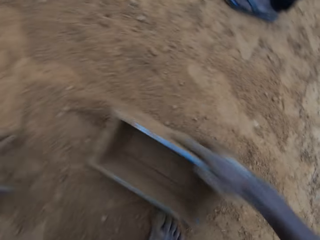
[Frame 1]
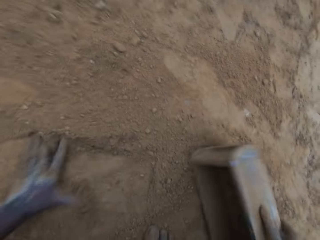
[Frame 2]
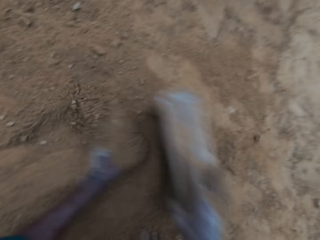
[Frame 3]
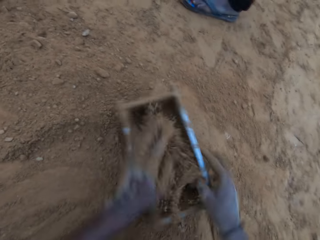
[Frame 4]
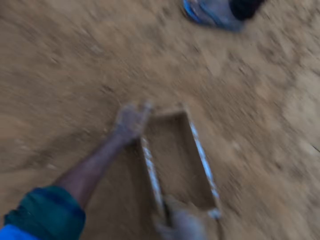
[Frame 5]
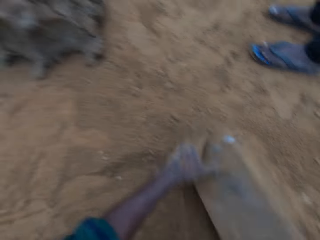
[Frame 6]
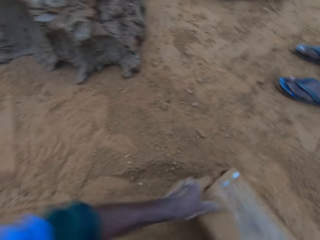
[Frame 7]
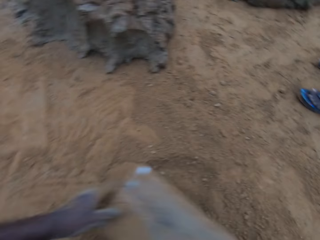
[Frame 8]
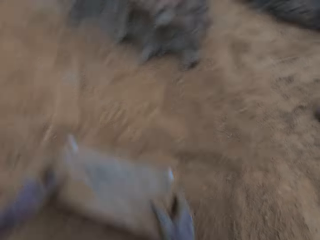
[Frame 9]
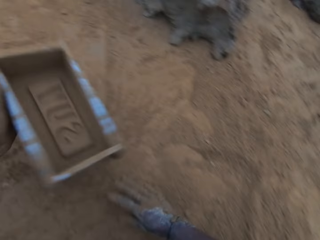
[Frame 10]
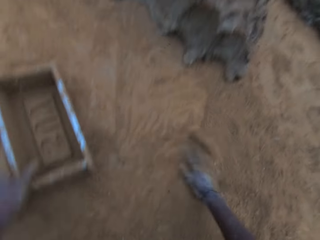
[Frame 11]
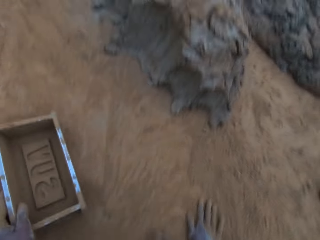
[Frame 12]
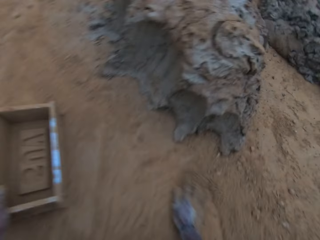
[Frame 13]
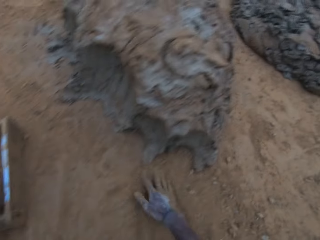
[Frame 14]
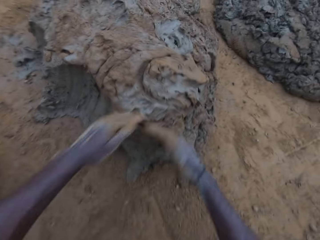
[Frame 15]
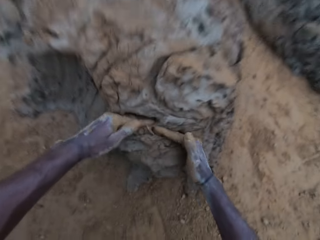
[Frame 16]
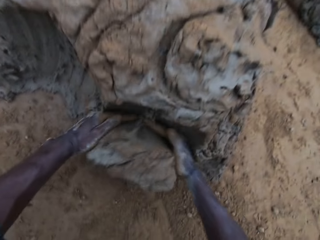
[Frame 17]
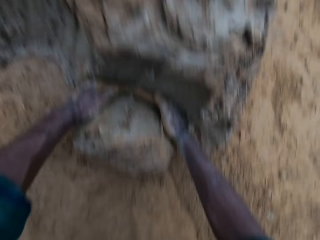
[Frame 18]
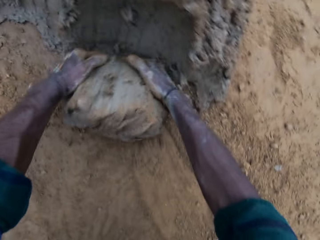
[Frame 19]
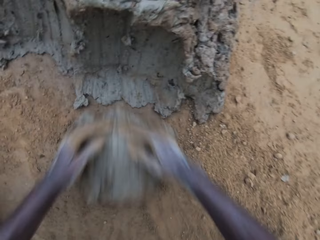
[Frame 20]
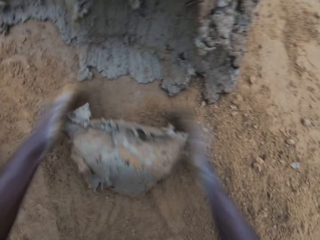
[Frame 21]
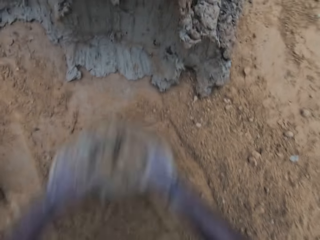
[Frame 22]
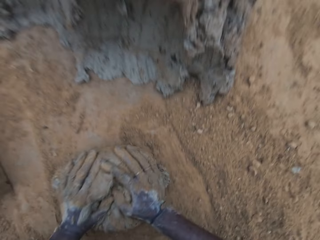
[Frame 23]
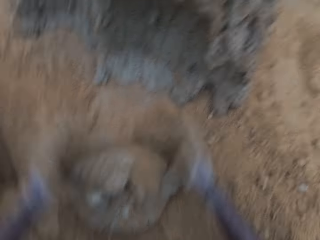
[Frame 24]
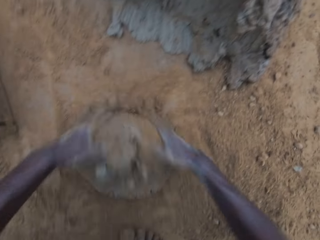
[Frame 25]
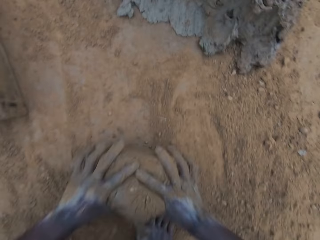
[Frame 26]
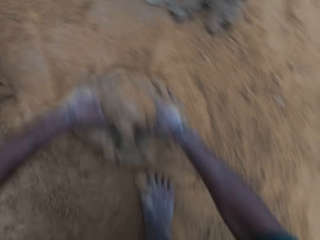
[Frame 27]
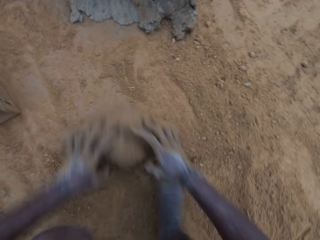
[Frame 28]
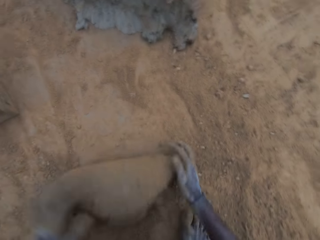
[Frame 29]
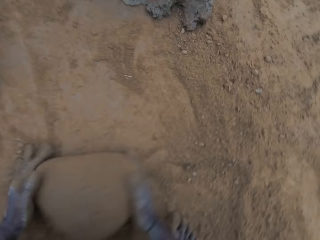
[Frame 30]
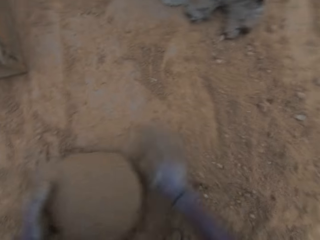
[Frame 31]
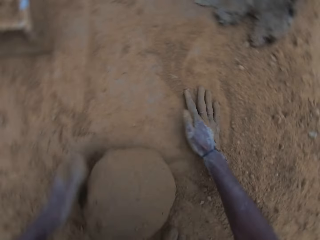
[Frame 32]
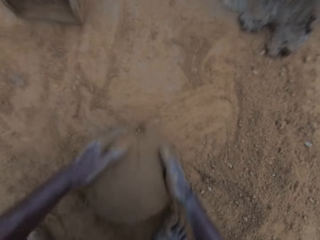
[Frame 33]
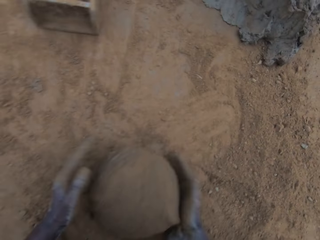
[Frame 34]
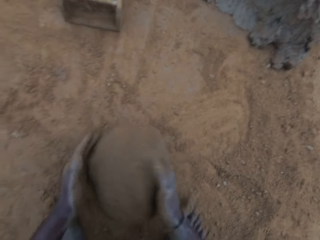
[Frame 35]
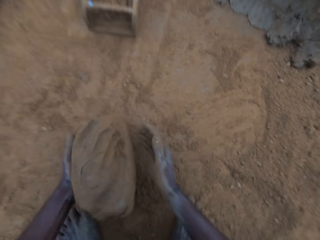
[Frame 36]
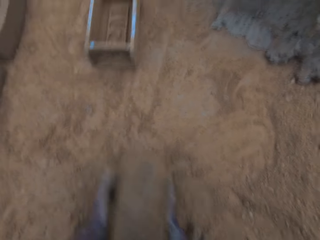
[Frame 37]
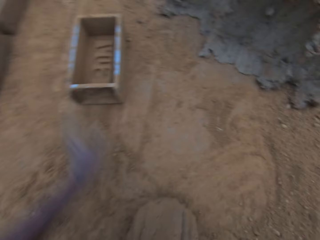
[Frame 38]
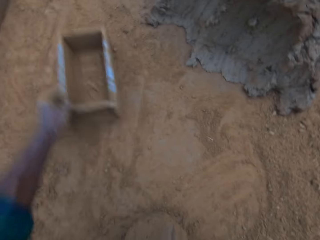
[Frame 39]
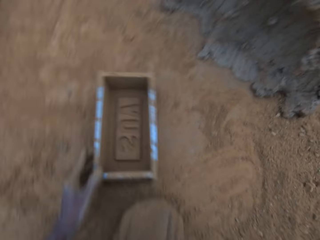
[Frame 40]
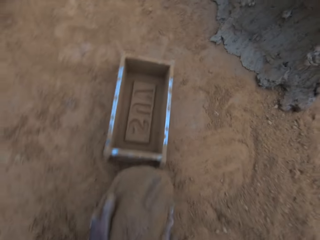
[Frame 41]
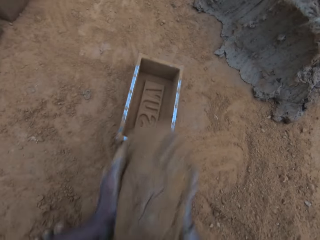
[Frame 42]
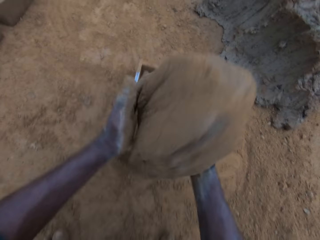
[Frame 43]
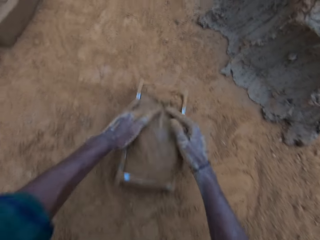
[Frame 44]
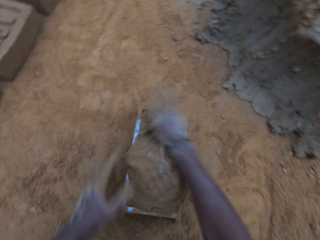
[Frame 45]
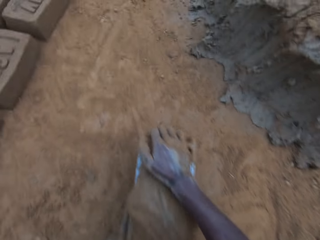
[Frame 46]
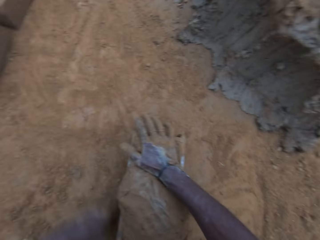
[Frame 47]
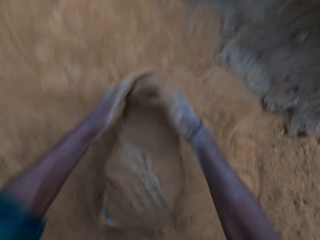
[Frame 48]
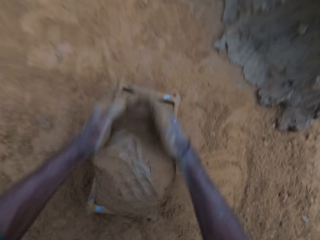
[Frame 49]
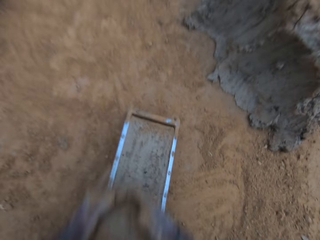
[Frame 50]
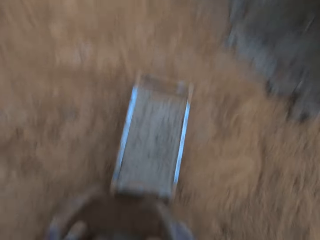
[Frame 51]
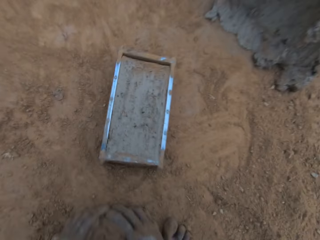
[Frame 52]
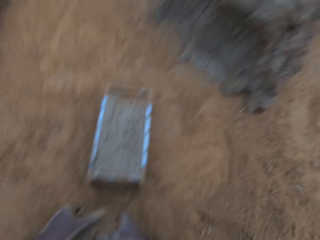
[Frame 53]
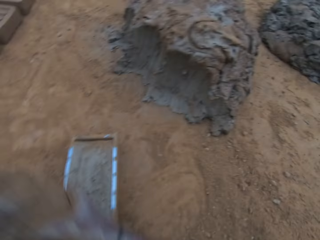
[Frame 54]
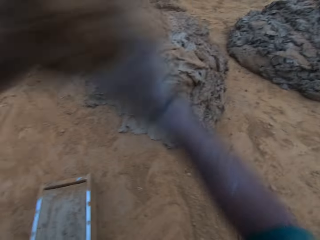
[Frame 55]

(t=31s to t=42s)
A man stands on the field. The camera wearer picks up the brick mold or mold container from the ground. He moves sand into the mold container with his hands. The man stands on the field. The camera wearer pours soil on the ground. He picks up the brick mold from the ground, puts the brick mold on the ground and moves the soil on the ground with his hand. He fetches clay from the ground with his hands. He cuts some mortar from the big lump. He rolls the clay on the ground. He wraps the mortar with the sand together. He moves the soil on the ground with his hand. He picks up the clay from the ground. He moves the brick mold on the ground. He puts the clay in the brick mold. He removes excess clay from the brick mold. He picks up the clay from the ground.

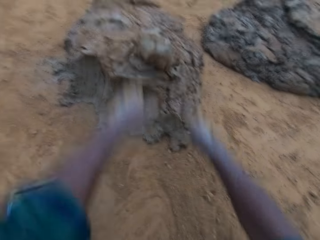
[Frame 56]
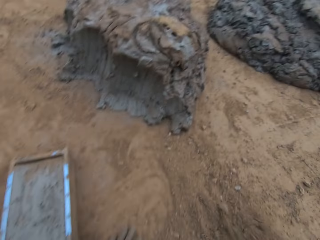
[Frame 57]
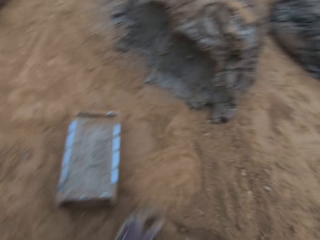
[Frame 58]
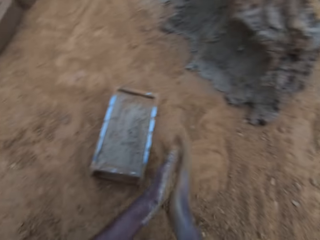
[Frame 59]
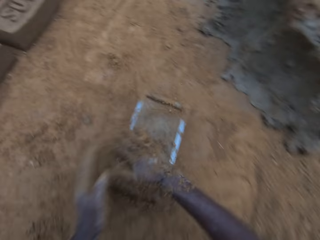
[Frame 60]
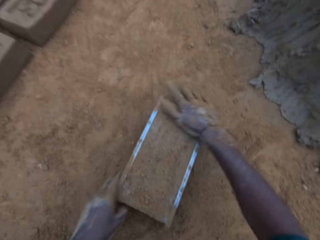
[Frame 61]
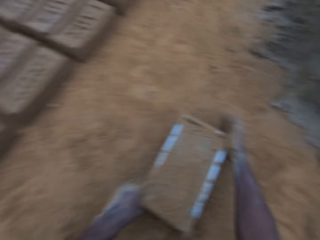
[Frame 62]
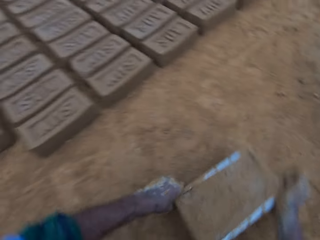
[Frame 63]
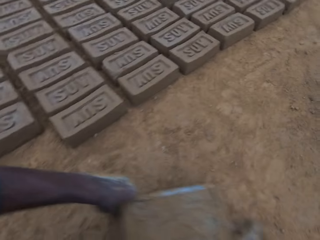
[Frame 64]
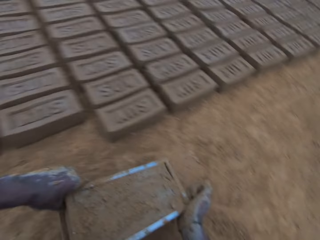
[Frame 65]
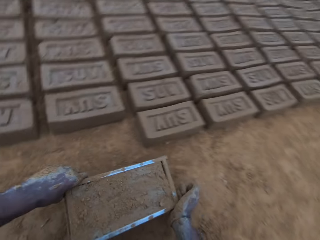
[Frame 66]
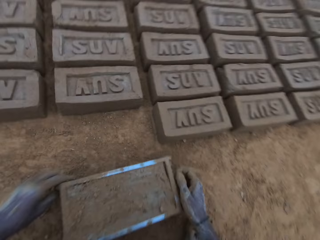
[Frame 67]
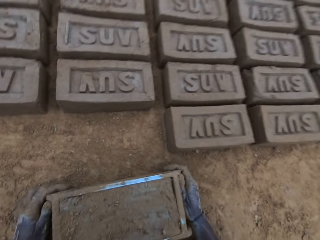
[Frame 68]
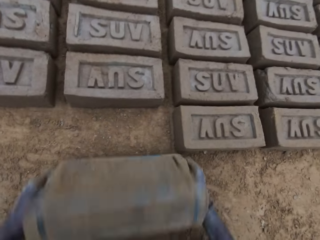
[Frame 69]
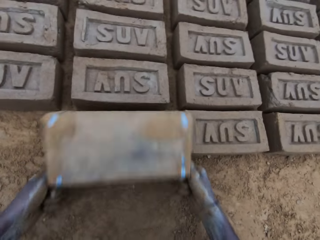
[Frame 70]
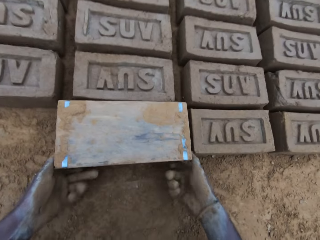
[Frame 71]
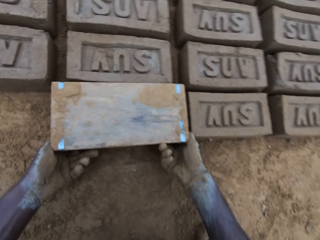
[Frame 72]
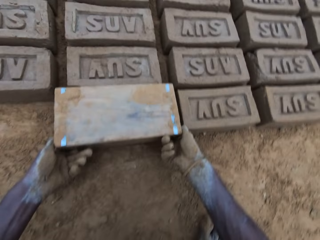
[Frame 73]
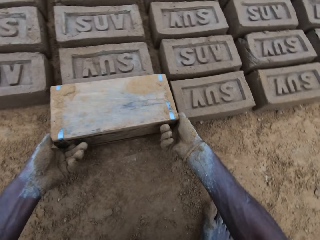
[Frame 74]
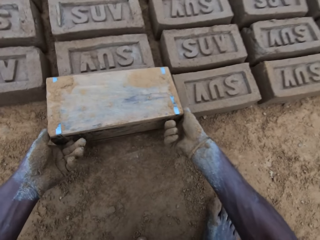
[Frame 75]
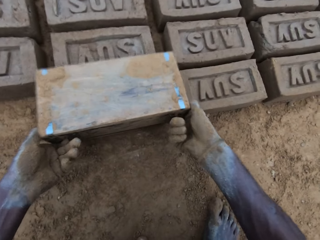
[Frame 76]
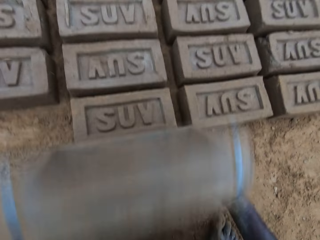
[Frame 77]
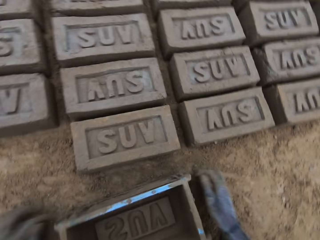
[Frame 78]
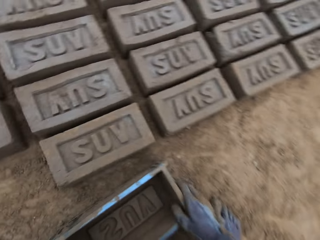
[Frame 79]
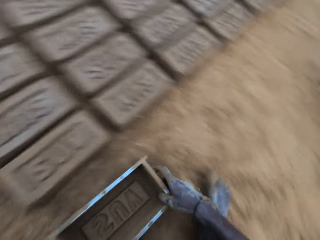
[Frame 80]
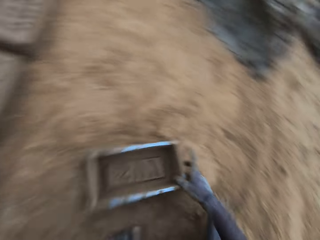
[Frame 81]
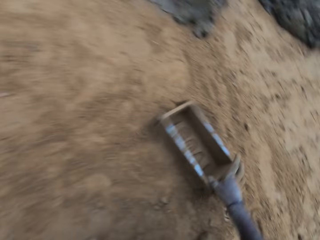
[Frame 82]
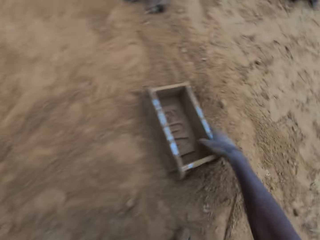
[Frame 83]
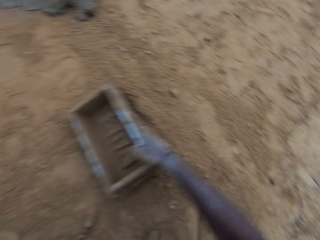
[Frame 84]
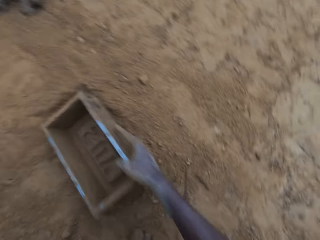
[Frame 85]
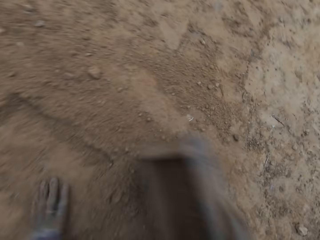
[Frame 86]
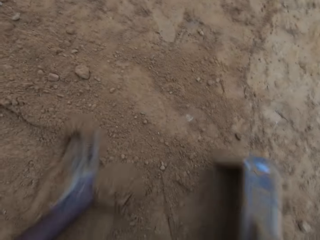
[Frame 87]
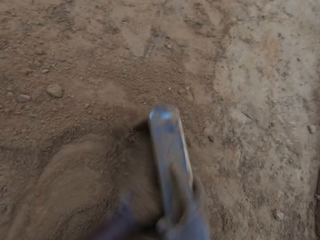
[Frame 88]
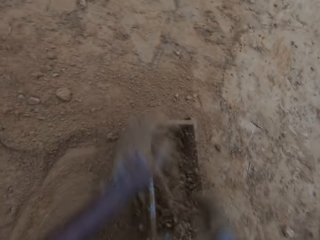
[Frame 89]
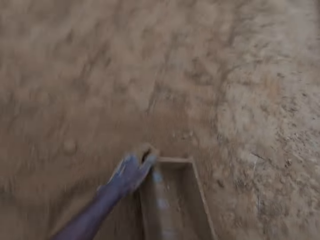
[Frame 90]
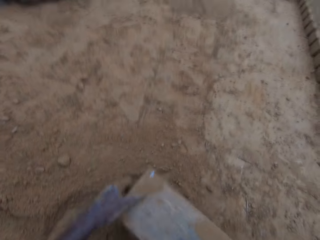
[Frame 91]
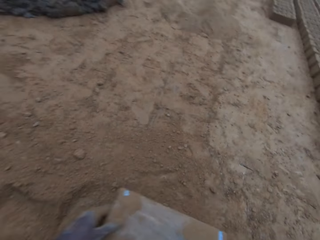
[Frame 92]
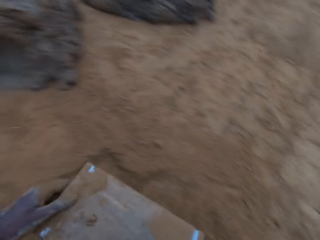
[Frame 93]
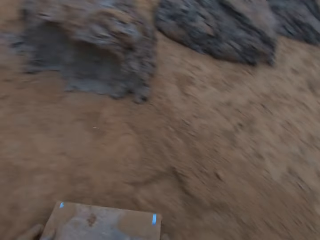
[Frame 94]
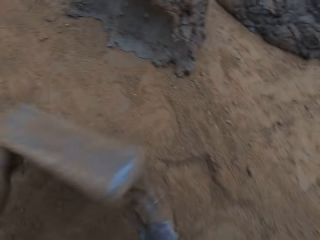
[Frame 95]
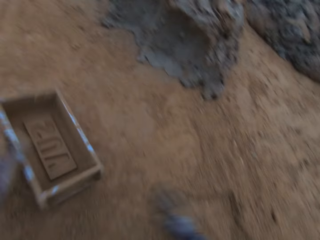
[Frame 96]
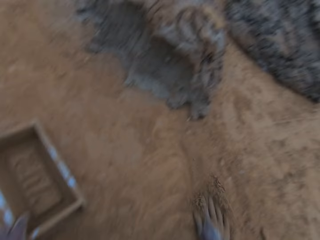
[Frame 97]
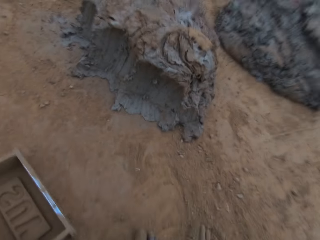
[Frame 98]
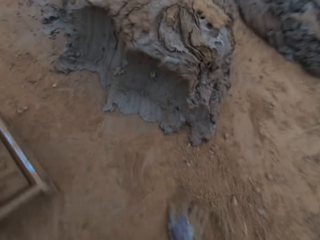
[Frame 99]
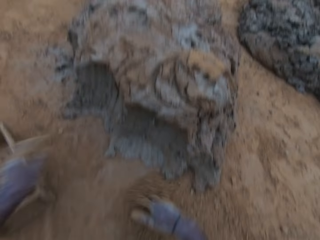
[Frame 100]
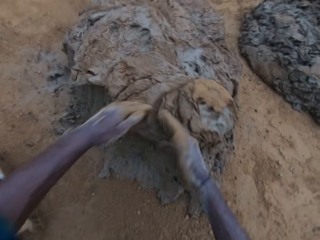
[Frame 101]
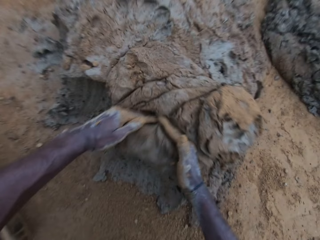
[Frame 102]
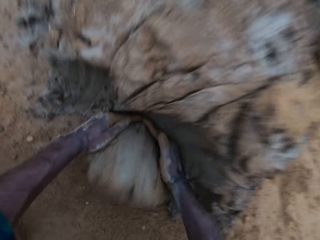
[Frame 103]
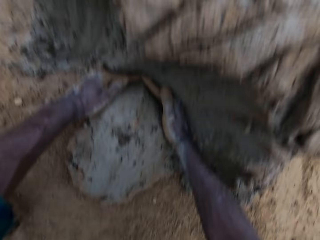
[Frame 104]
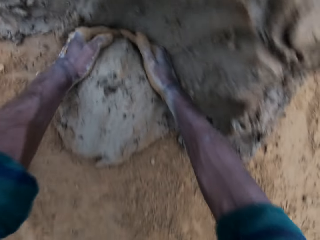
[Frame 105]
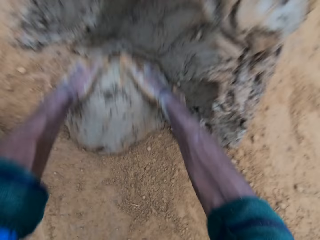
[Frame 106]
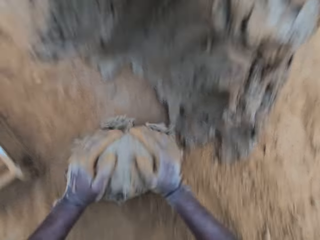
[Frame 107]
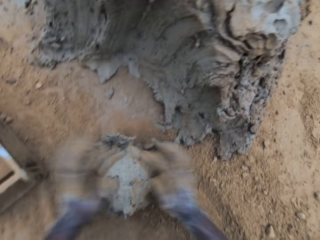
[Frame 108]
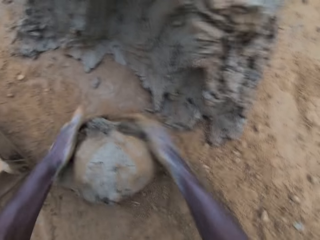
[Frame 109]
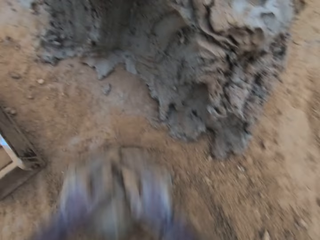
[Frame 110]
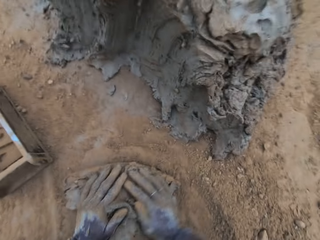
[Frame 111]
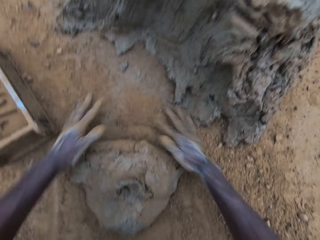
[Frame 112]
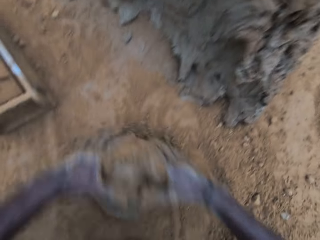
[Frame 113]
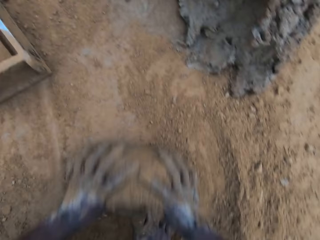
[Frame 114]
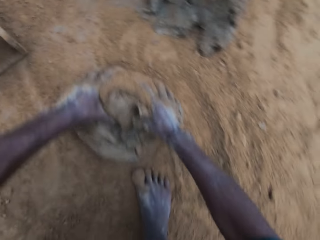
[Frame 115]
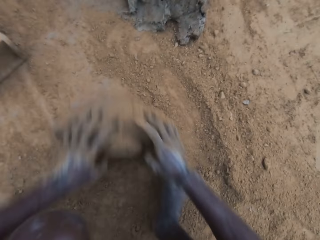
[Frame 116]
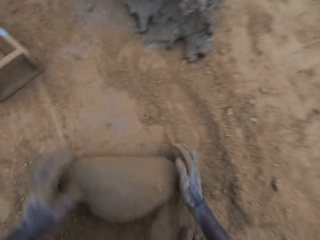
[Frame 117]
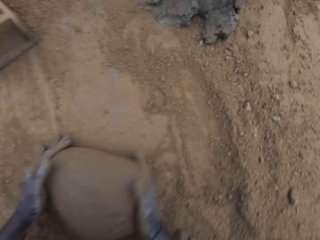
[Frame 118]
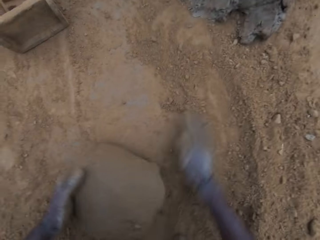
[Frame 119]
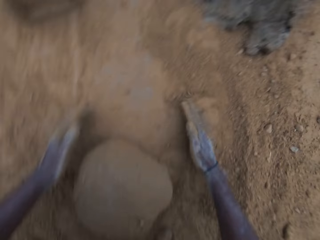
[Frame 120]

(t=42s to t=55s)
The camera wearer throws clay on the clay on the ground. He rubs soil on his hands. He slides his hand on the clay in the brick mold or mold container. He picks up the brick mold from the ground. He puts the brick mold on the ground. He turns the mold container upside down on the ground. He lifts the brick mold from the ground. He puts the brick mold on the ground. He moves the brick mold on the ground. He picks up the brick mold from the ground. He moves sand into the mold container with his hands. He pours the soil on the ground. He picks up the brick mold from the ground, puts the brick mold on the ground, moves the soil on the ground with his hand and moves the brick mold on the ground. He cuts some mortar from the big lump. He fetches the clay from the ground with his hands. He rolls the clay on the ground. He wraps the mortar with the sand together.
